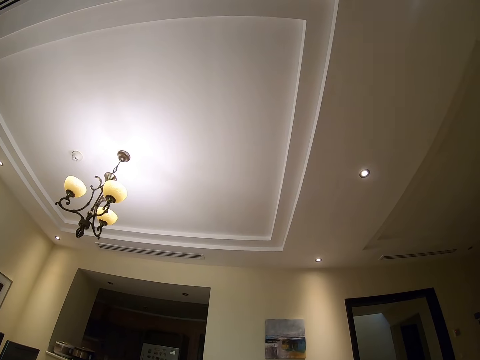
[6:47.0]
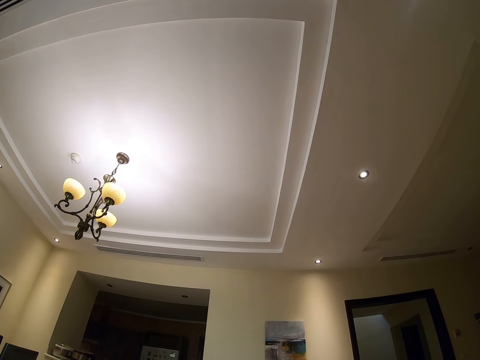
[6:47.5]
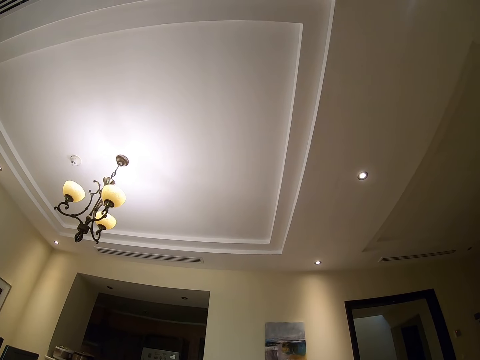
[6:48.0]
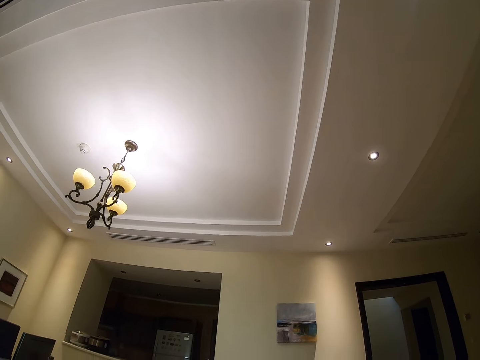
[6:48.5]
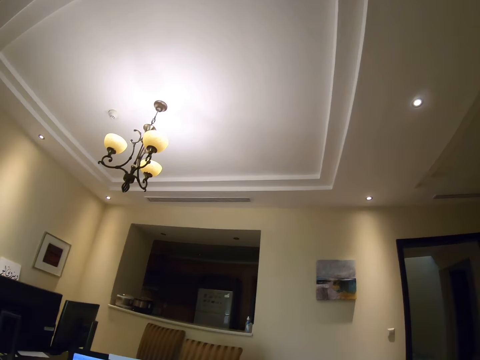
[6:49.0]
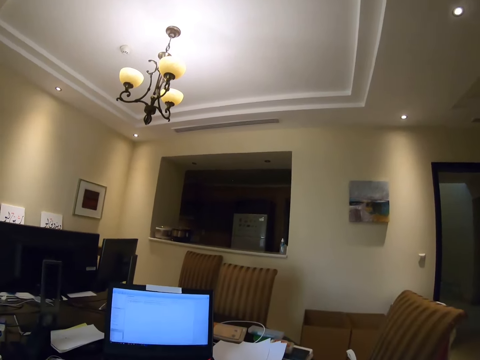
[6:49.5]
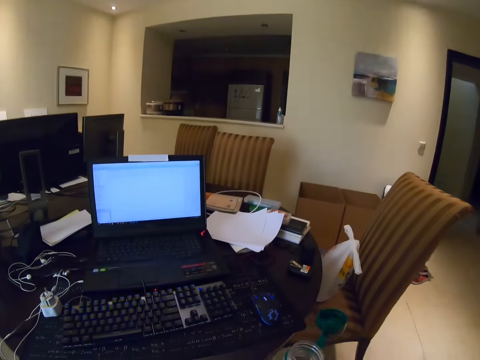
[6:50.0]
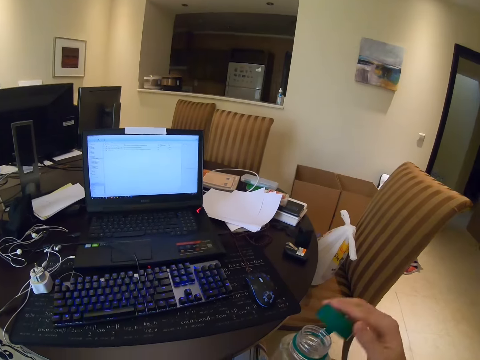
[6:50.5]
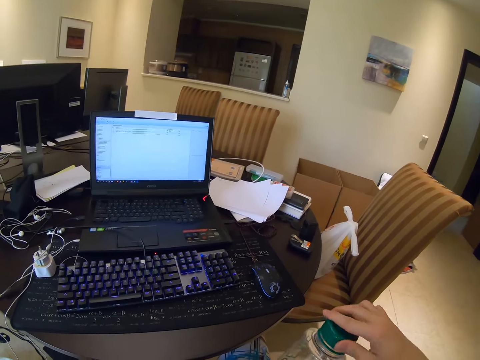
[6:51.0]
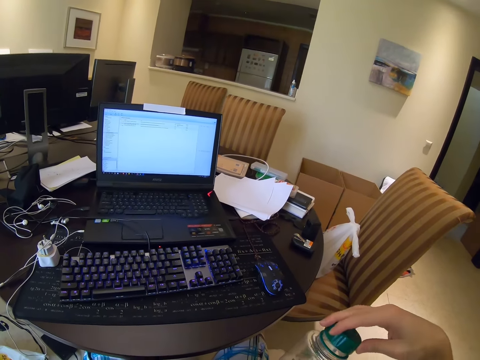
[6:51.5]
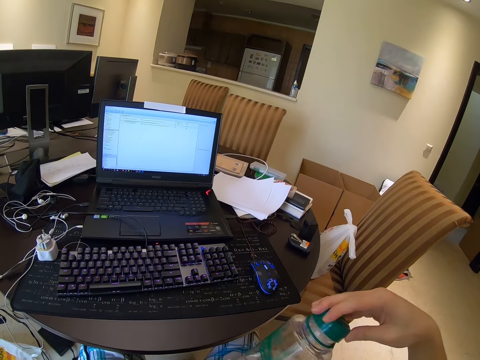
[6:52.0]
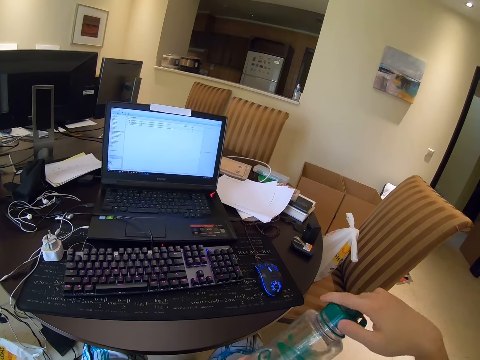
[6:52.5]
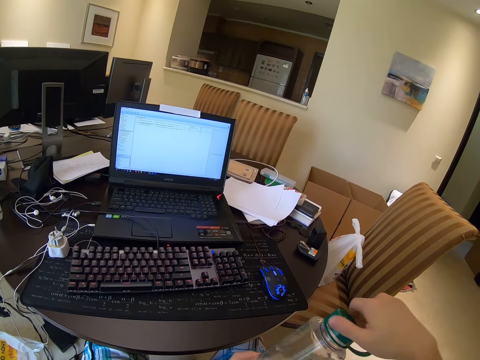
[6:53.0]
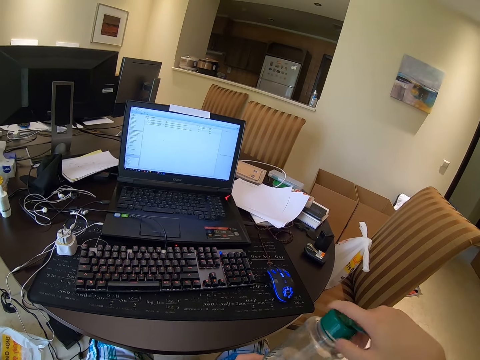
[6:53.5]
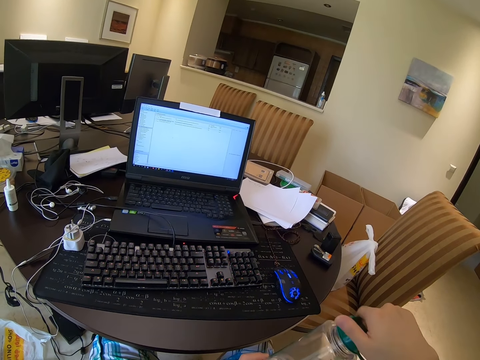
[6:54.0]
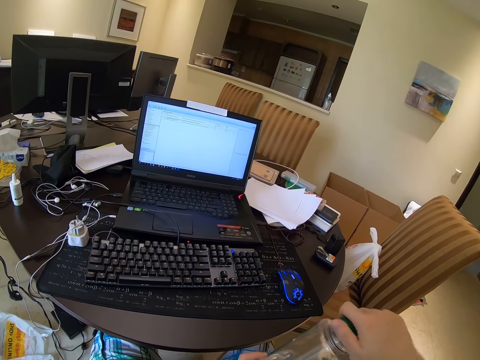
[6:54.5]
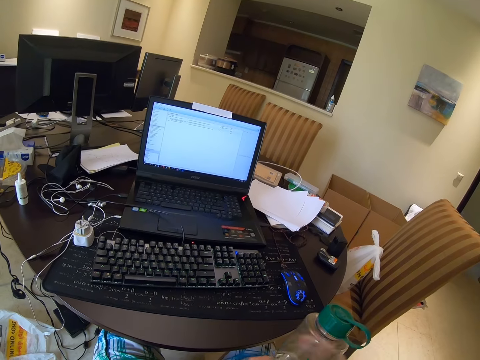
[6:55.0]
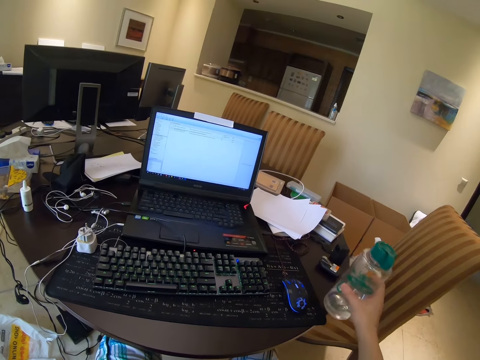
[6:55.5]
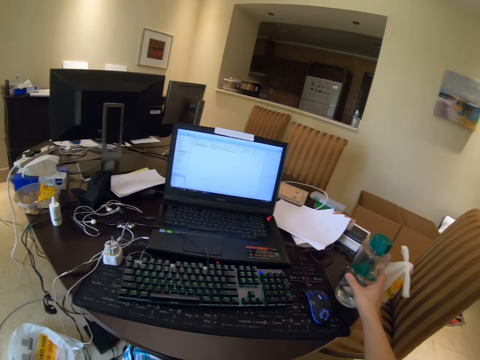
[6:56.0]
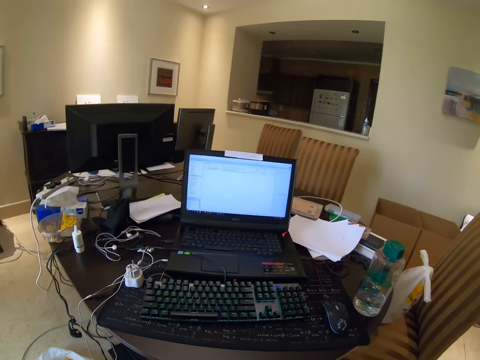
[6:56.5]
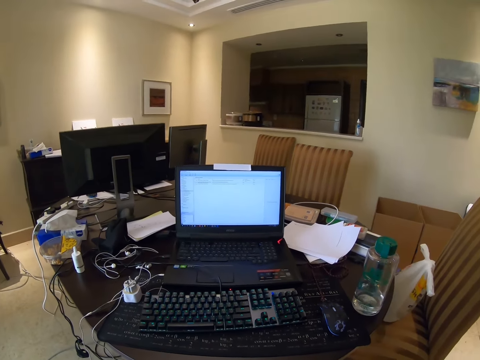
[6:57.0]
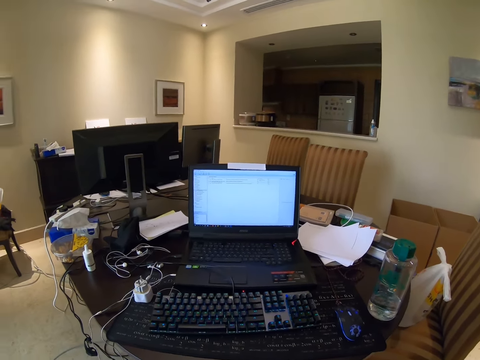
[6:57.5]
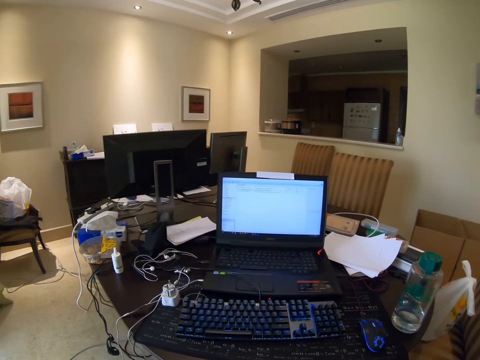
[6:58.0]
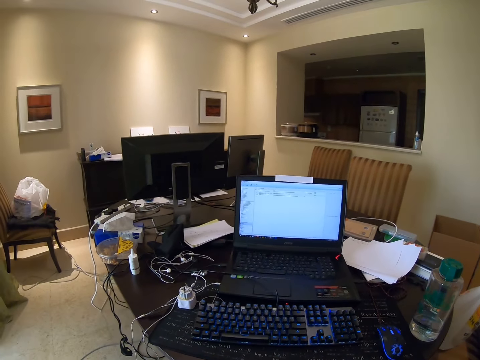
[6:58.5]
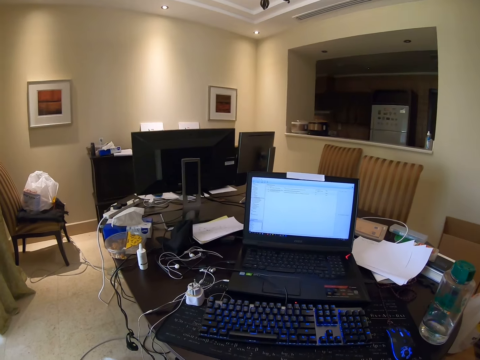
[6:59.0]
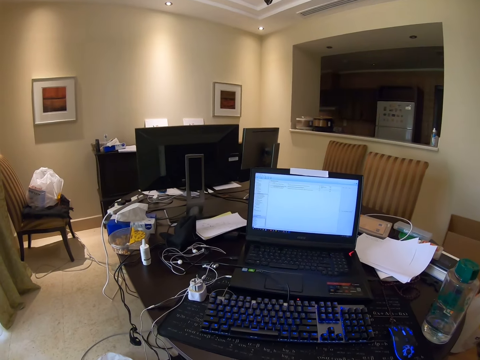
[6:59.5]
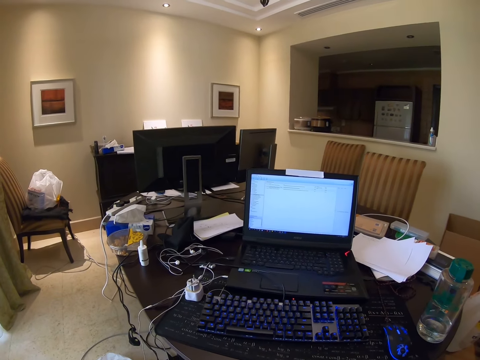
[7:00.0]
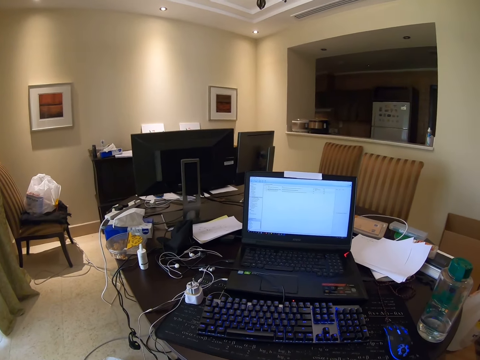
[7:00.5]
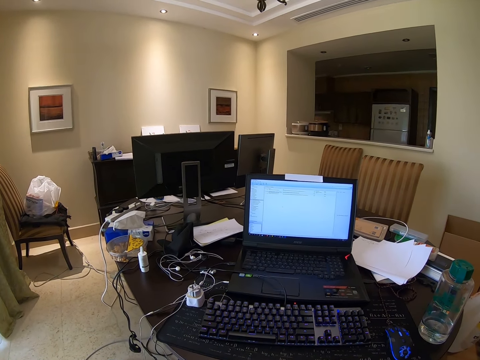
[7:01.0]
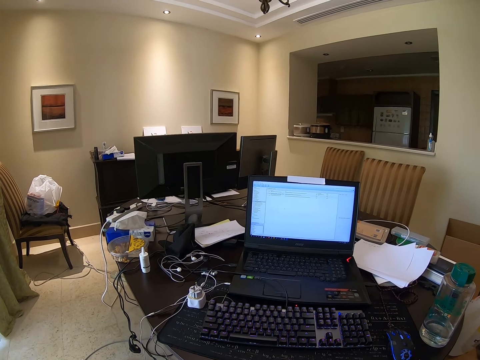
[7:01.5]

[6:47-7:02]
The camera wearer closes the water bottle. They put the water bottle on the table. They stare around.

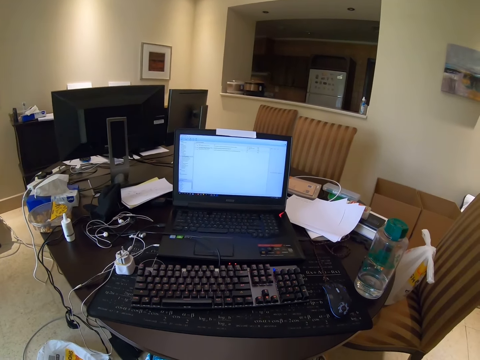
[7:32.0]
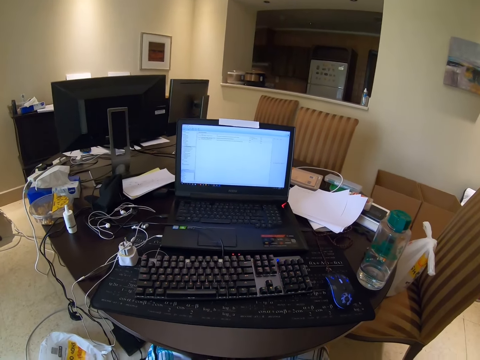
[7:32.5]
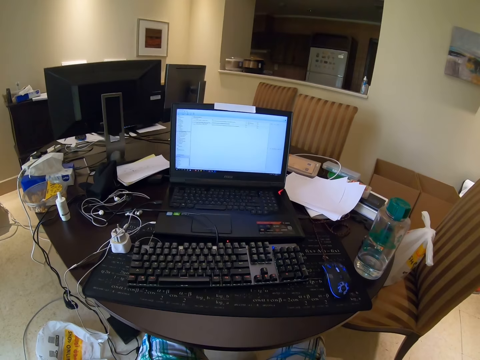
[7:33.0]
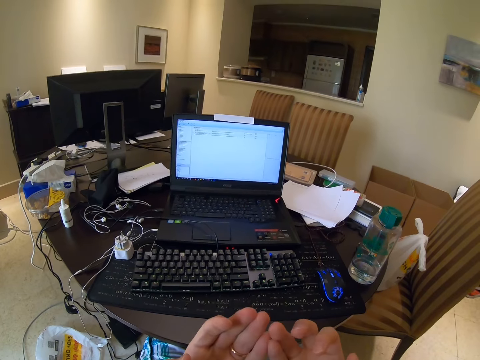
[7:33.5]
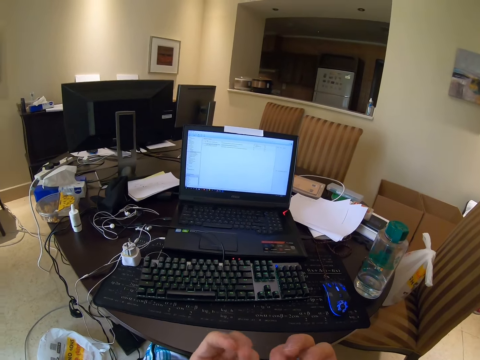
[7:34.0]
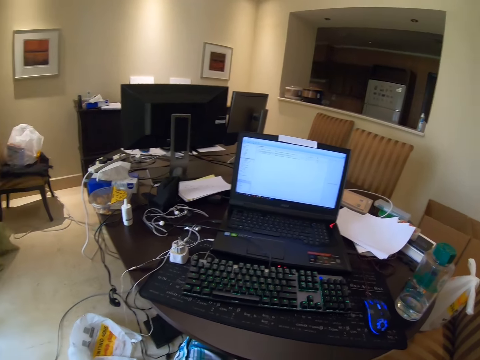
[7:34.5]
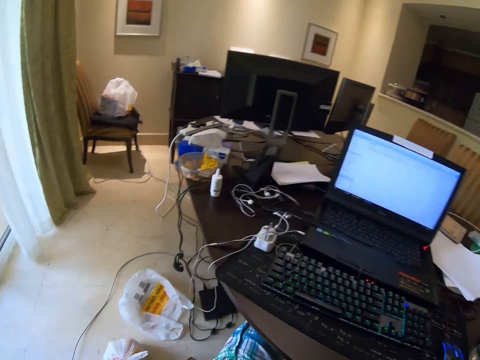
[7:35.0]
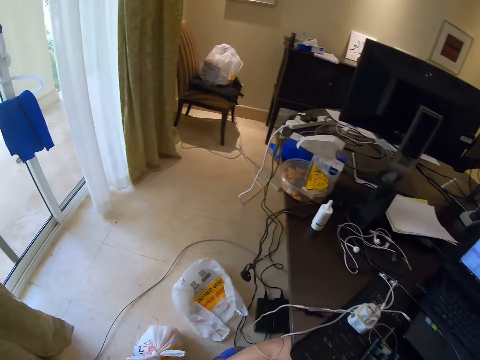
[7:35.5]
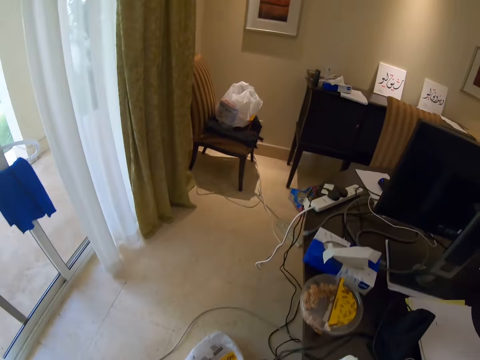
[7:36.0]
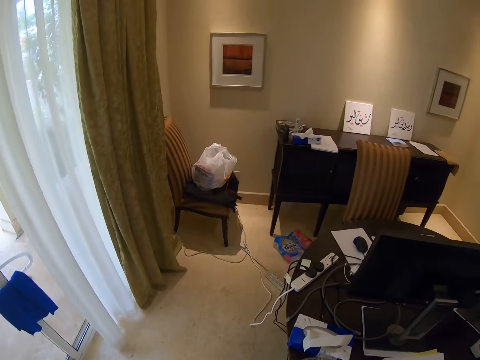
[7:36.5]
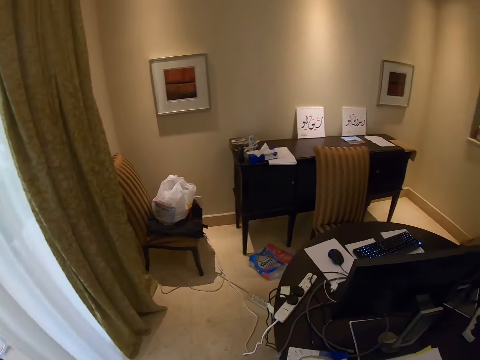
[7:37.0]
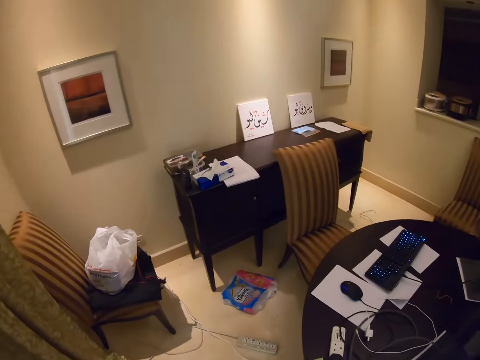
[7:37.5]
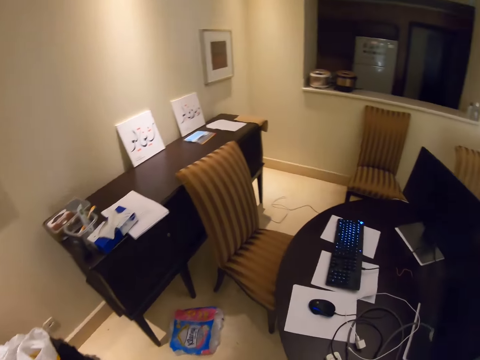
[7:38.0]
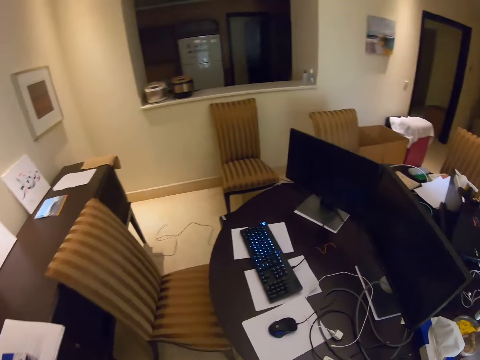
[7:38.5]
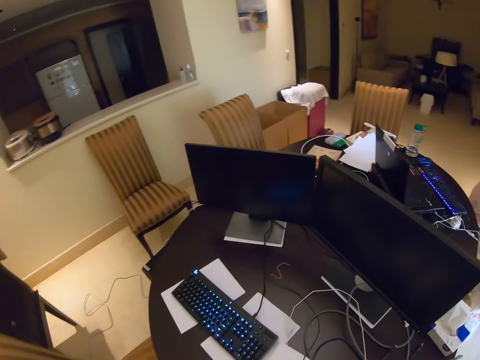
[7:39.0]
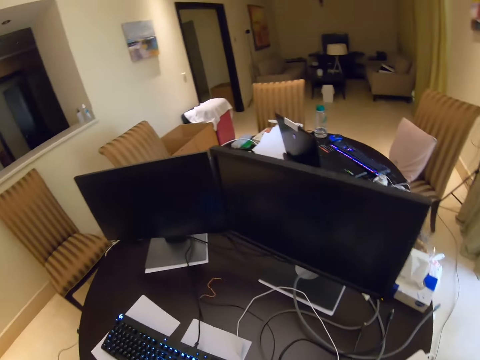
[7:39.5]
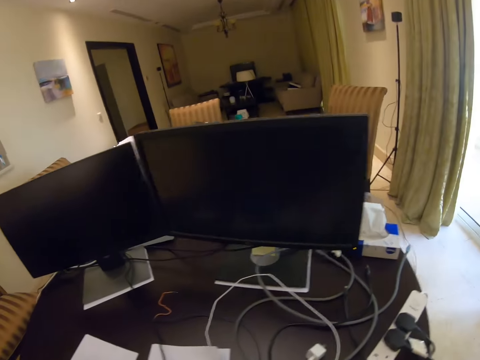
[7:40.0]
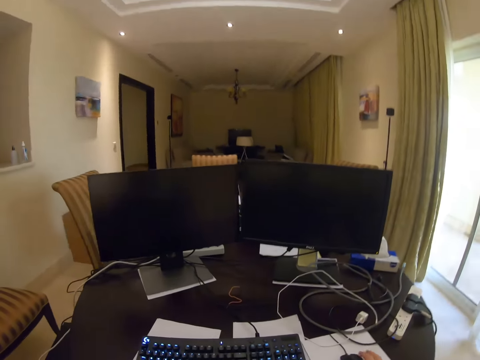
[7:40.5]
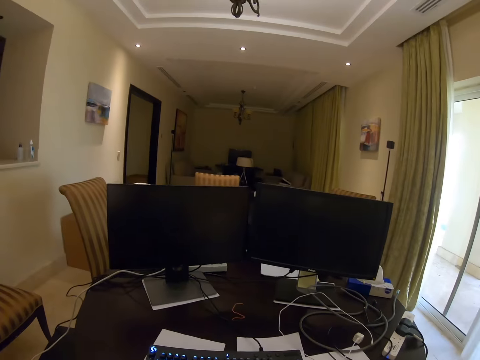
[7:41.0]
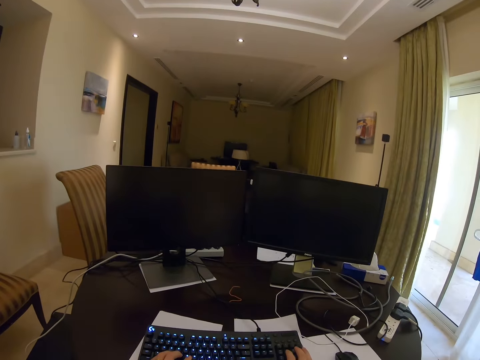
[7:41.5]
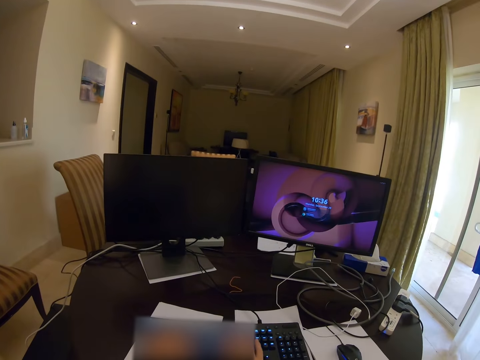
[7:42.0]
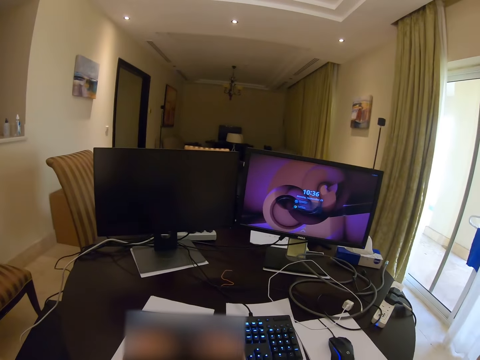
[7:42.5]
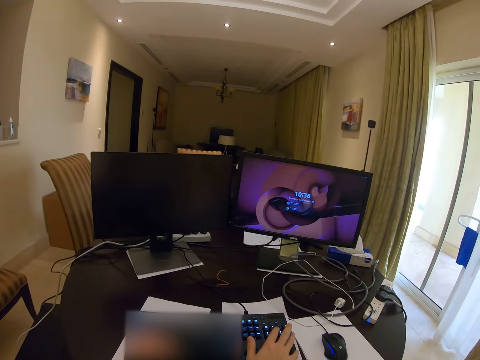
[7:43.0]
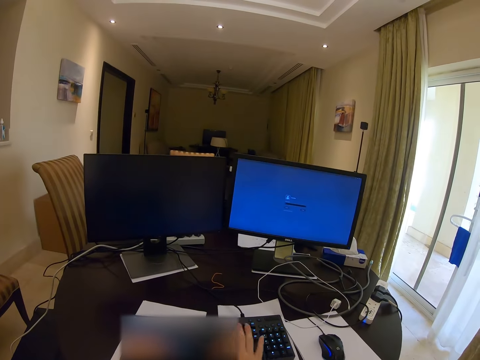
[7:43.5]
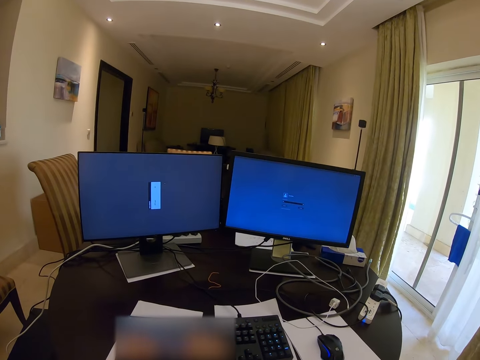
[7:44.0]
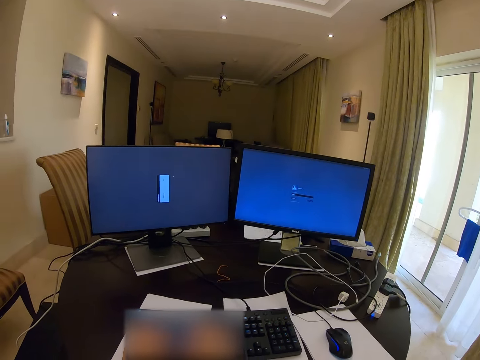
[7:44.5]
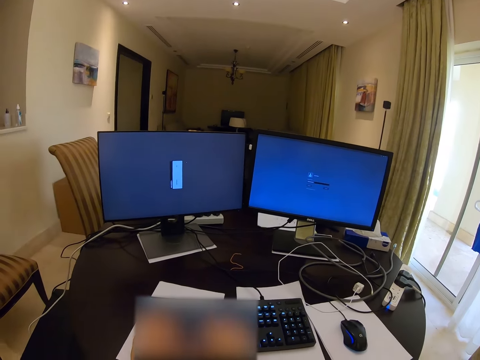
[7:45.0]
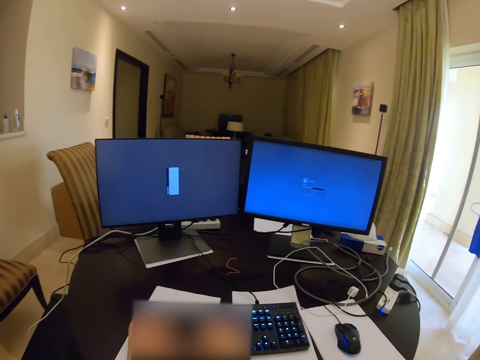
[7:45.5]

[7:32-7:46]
The camera wearer looks at his hands. He stares around. He gets up from the chair, walks in the room and sits on the chair. He types on the keyboard.
